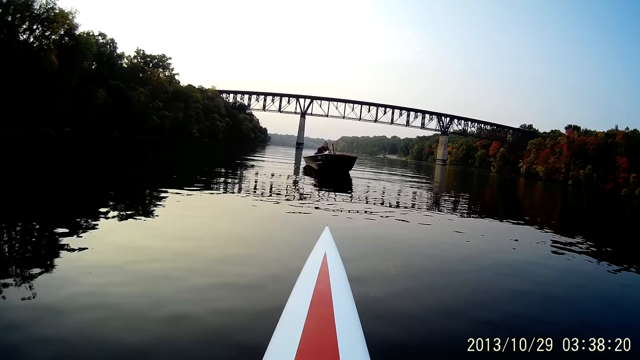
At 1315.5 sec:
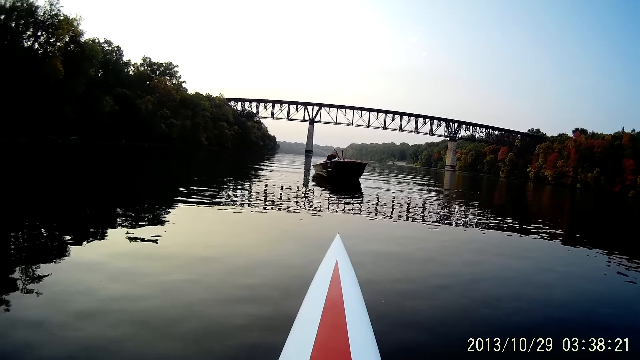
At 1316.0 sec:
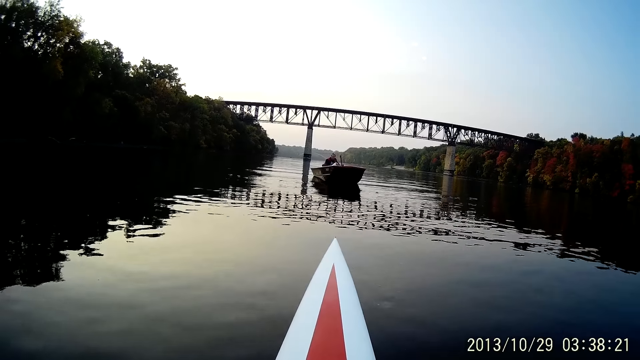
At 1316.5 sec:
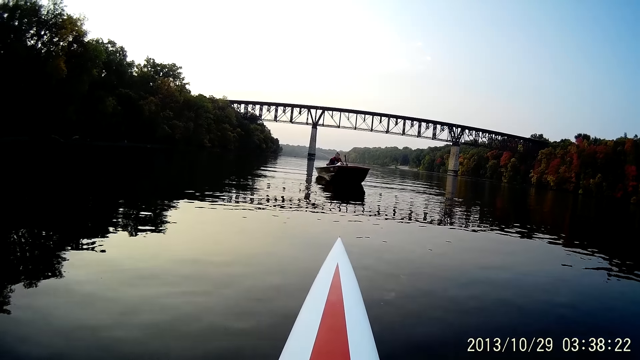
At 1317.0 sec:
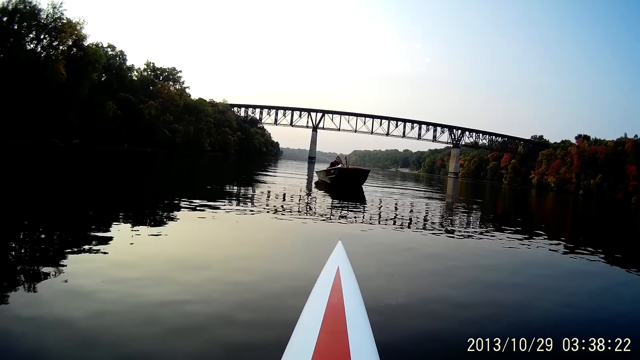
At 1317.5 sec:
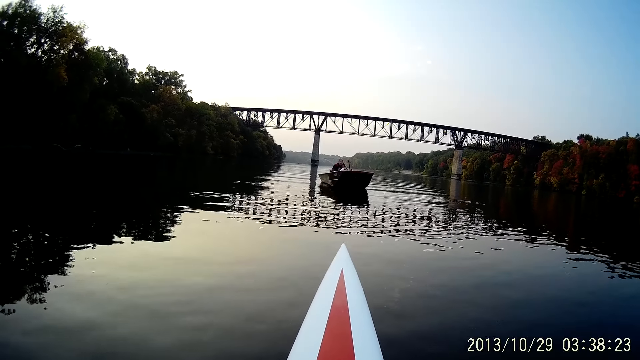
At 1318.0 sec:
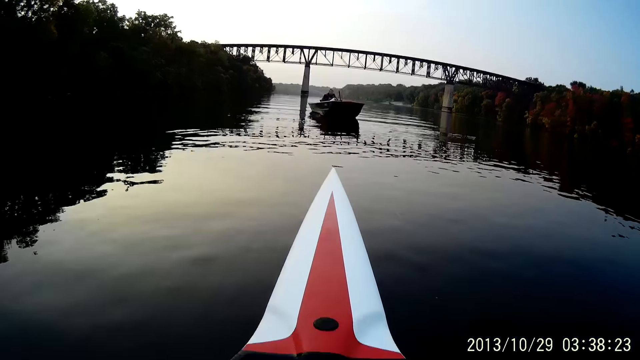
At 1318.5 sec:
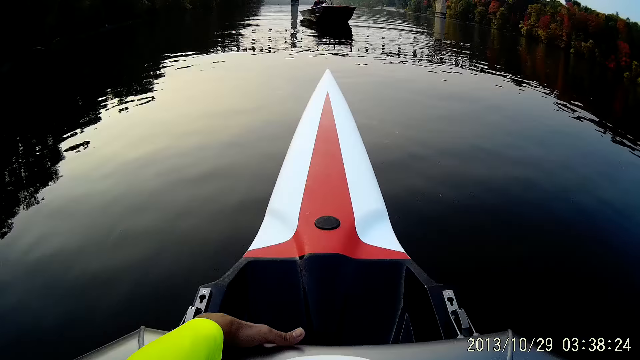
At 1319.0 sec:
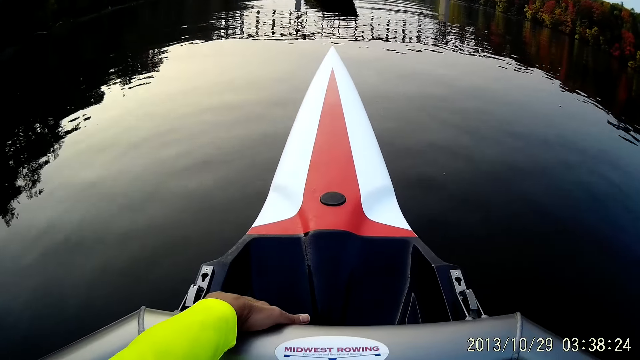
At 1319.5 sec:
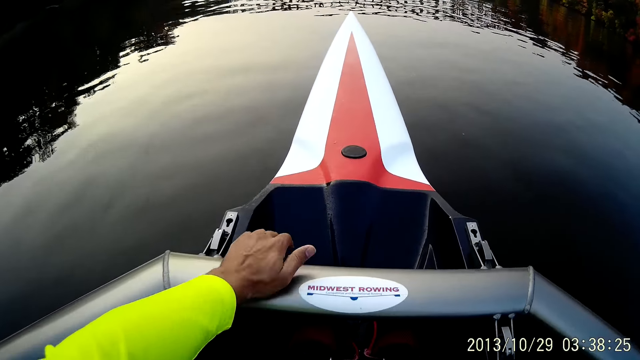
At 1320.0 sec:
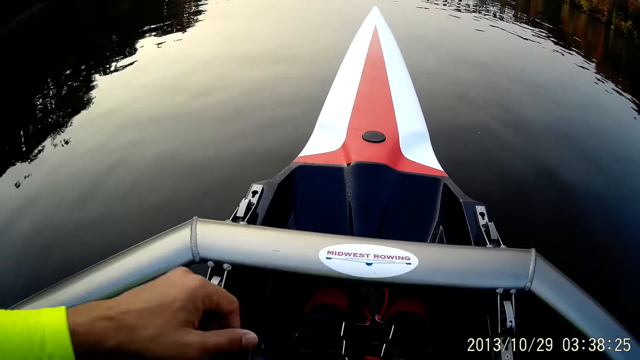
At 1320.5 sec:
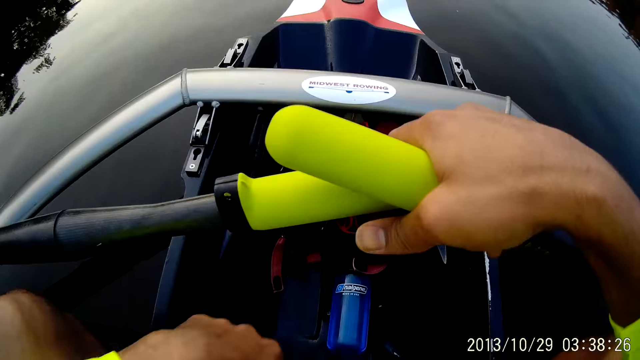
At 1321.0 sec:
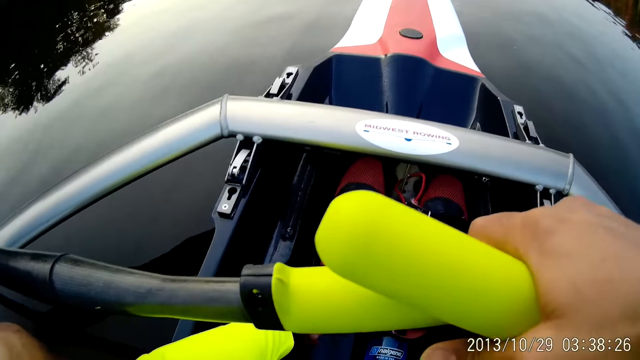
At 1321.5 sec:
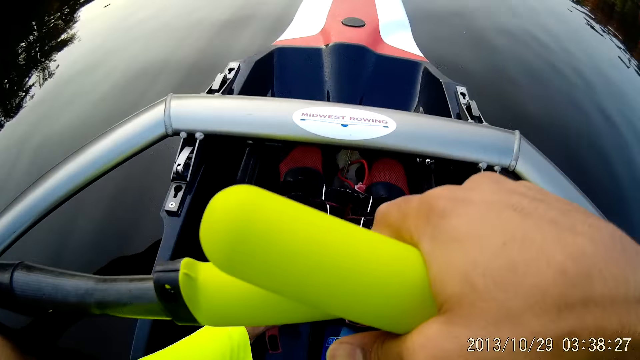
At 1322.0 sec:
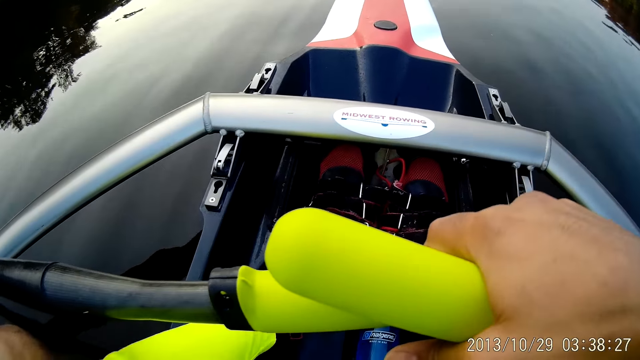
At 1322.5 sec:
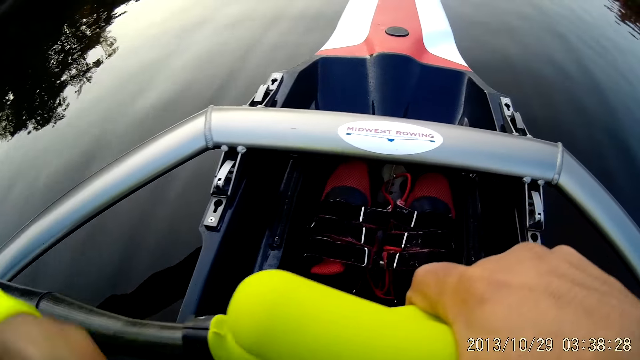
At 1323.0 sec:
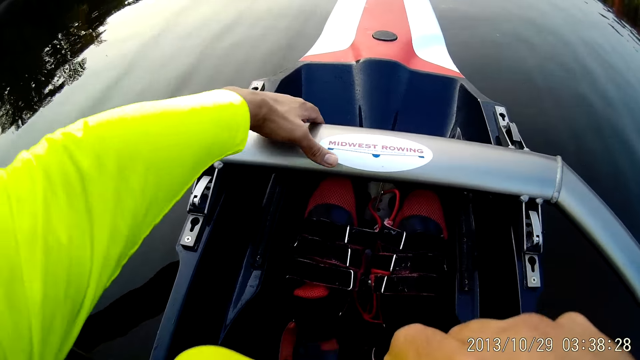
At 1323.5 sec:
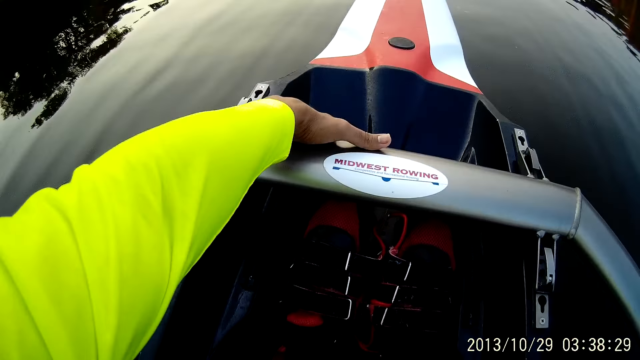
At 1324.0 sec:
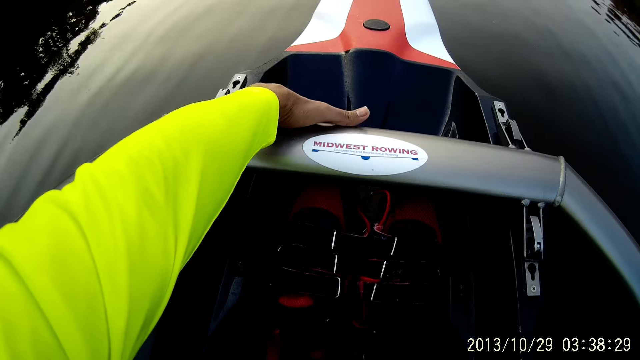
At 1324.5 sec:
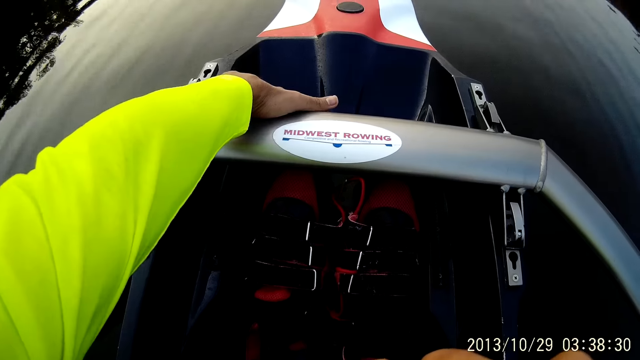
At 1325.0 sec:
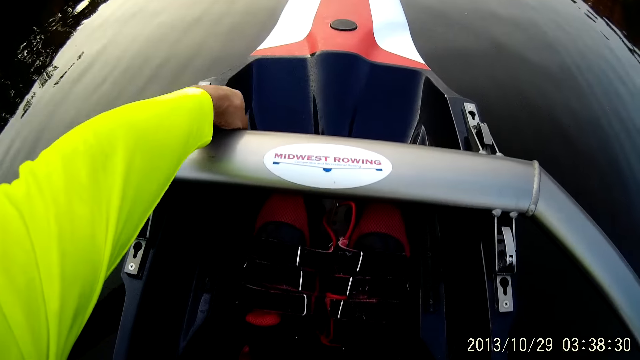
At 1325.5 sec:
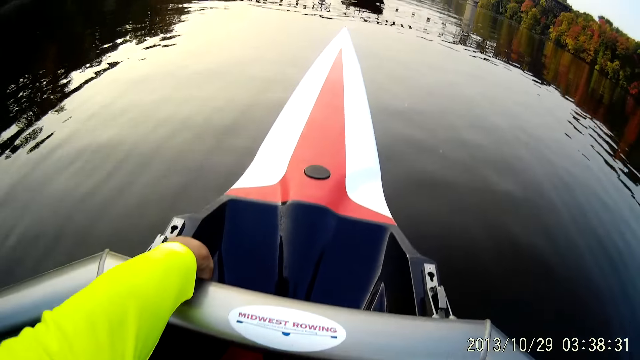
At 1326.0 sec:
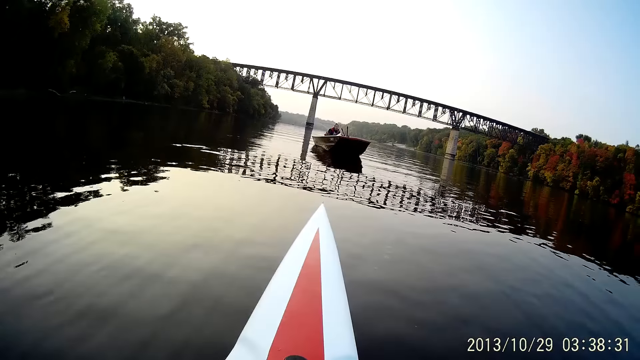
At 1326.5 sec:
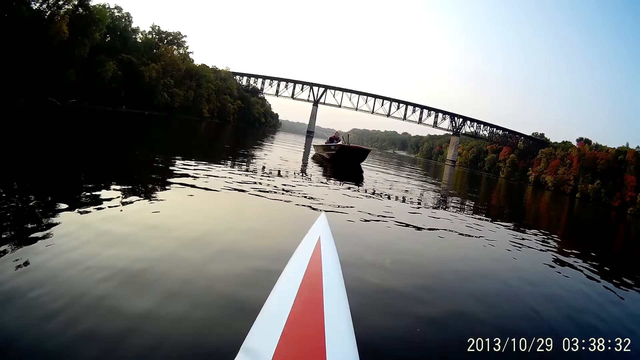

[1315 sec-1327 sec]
The camera wearer holds onto the boat rail. They let go of the rail.

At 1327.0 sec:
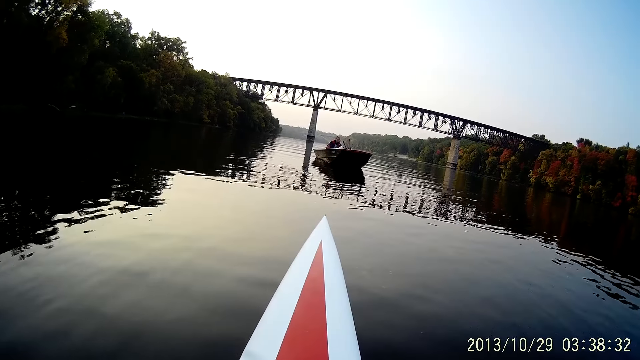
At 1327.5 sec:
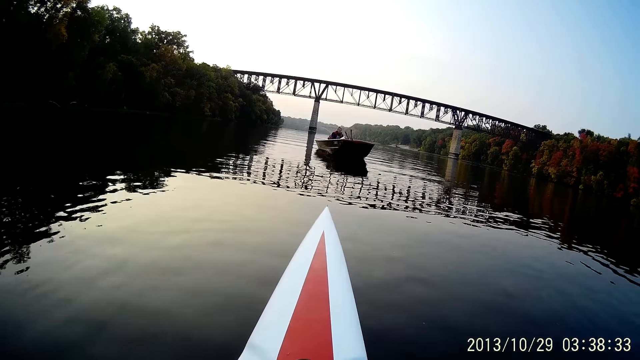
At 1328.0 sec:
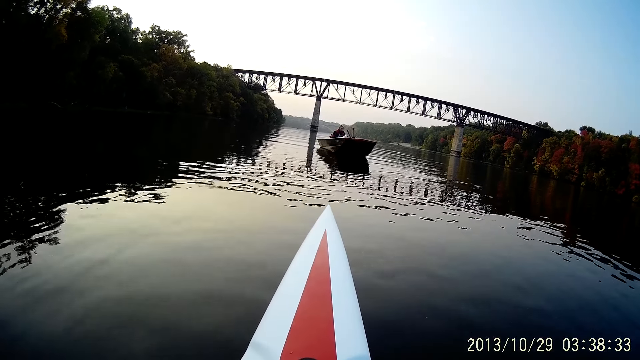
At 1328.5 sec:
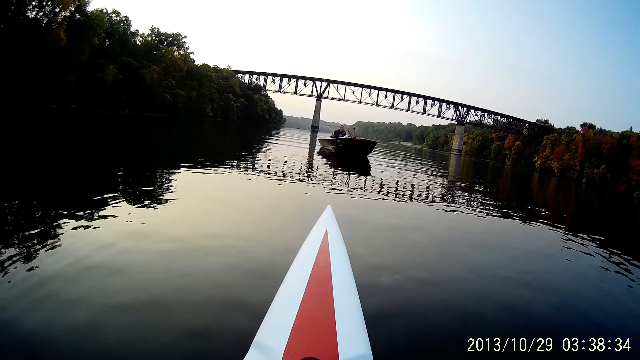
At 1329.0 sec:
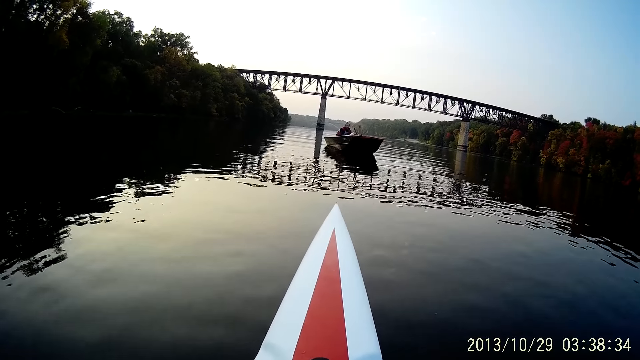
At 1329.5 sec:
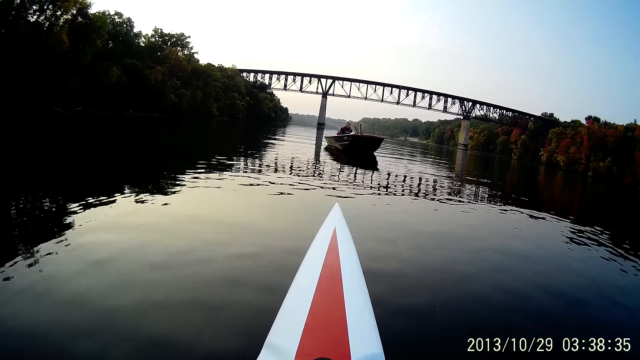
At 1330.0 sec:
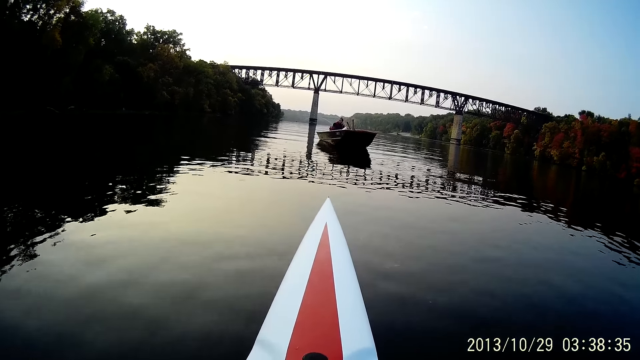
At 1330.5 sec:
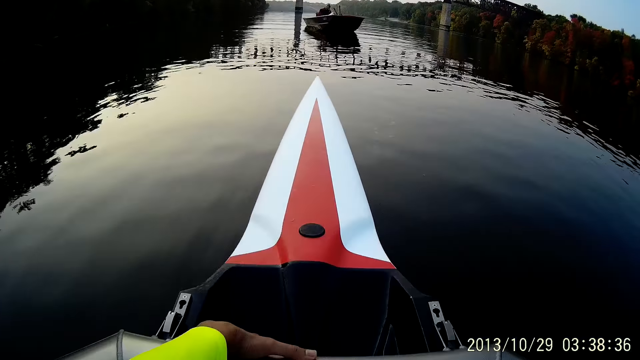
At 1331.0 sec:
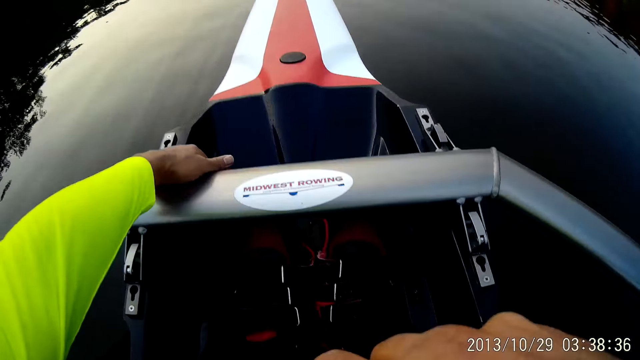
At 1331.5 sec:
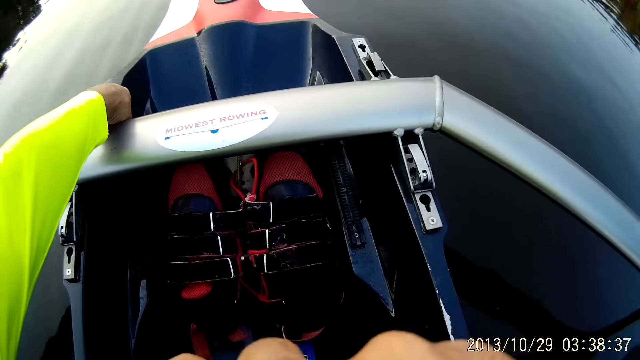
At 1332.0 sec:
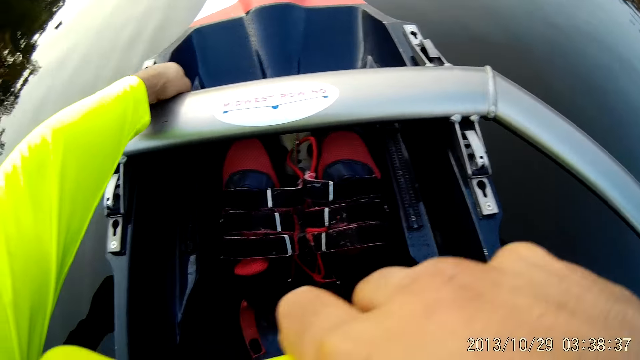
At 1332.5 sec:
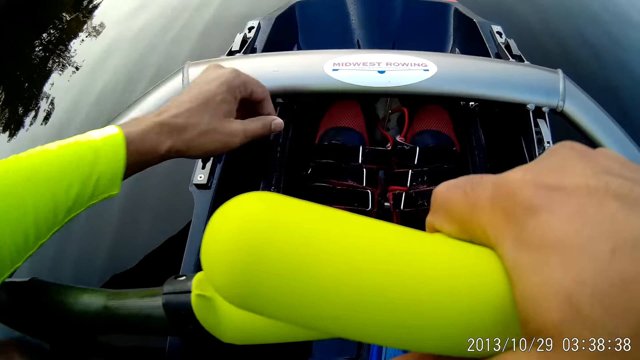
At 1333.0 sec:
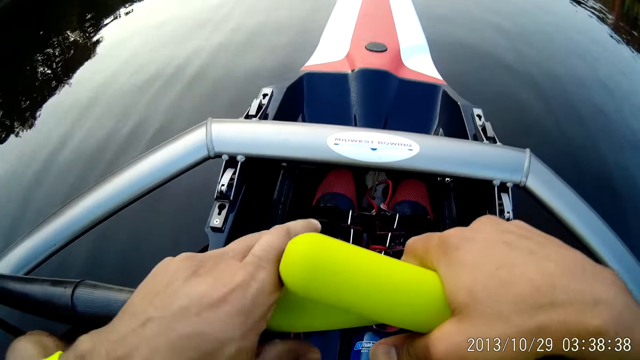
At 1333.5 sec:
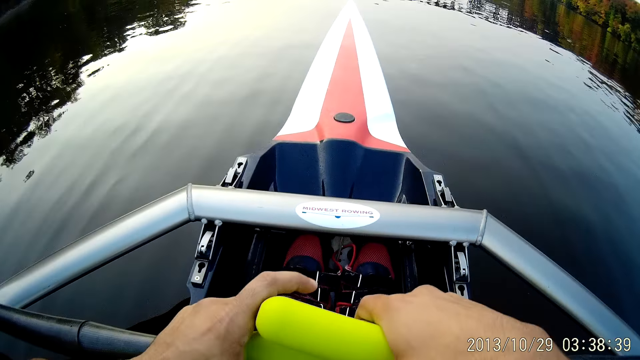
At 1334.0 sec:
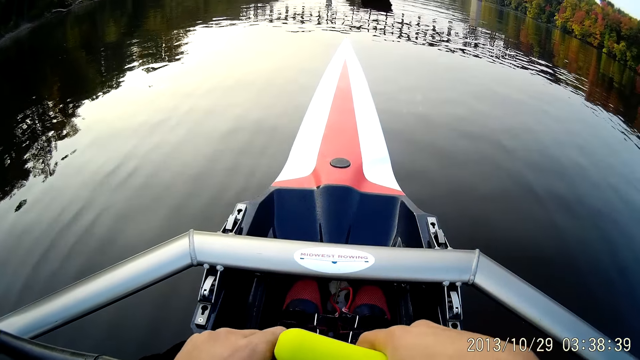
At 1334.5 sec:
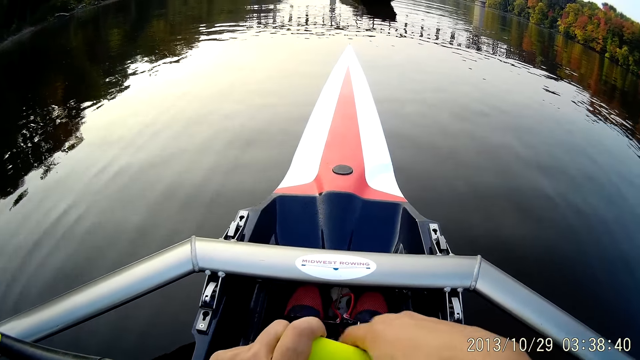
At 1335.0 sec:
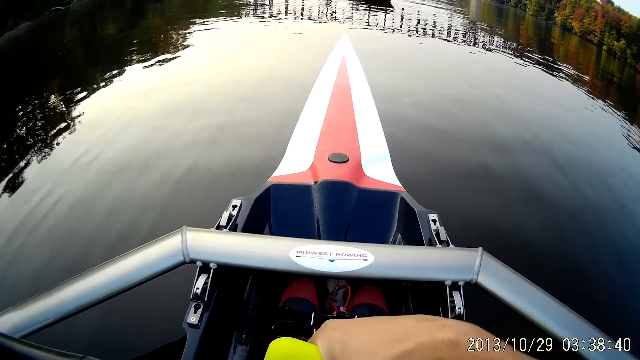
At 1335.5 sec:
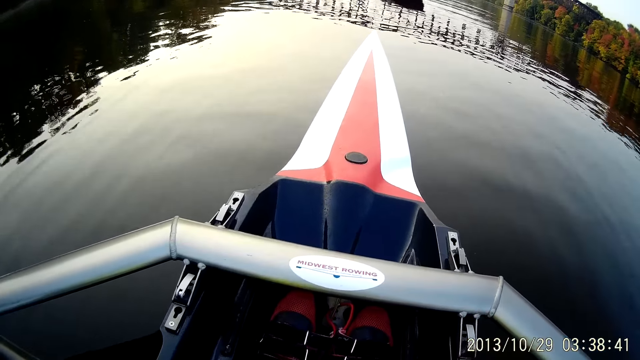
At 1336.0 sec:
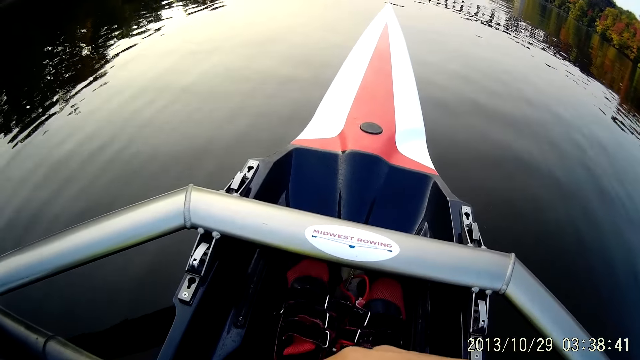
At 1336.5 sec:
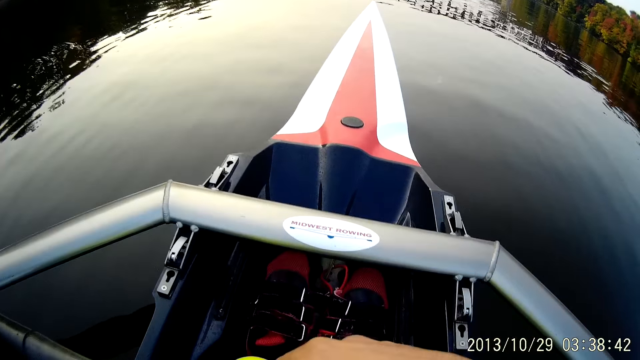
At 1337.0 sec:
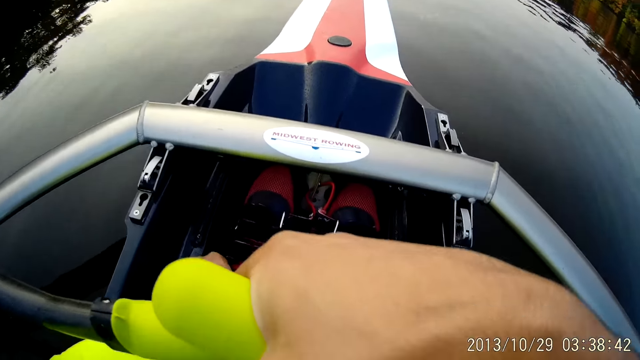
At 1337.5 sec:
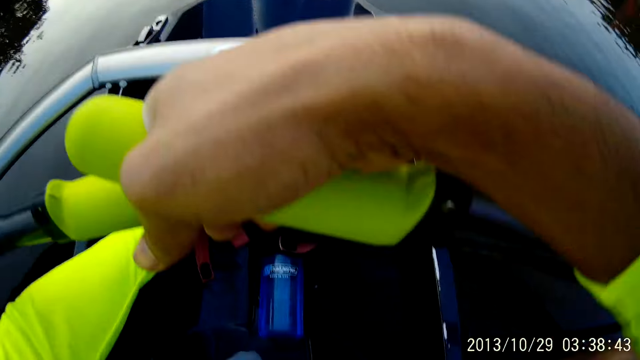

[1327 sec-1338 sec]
The camera wearer holds the boat oars with both his hands.
